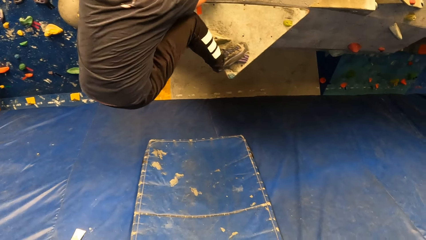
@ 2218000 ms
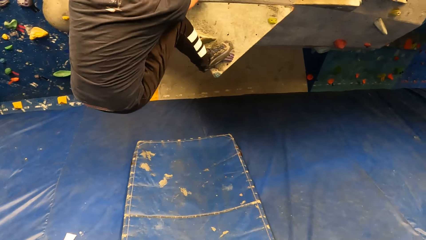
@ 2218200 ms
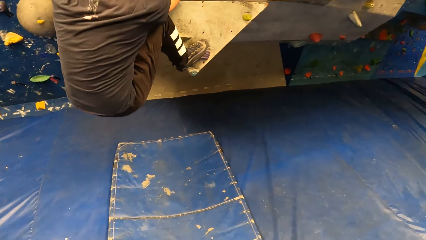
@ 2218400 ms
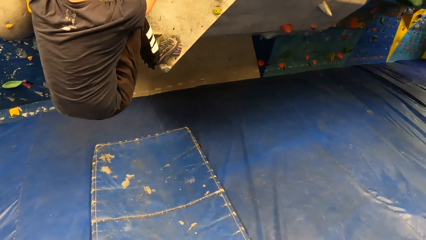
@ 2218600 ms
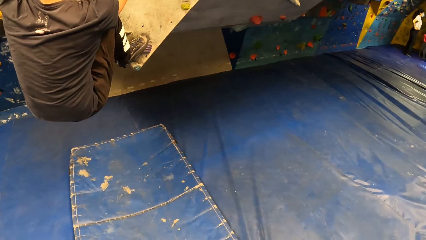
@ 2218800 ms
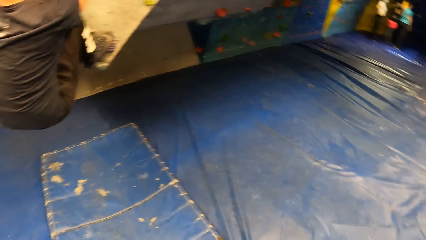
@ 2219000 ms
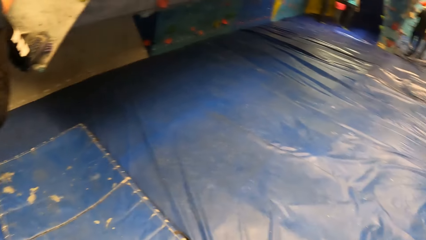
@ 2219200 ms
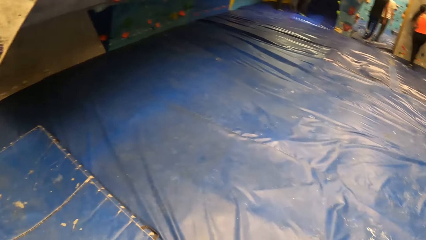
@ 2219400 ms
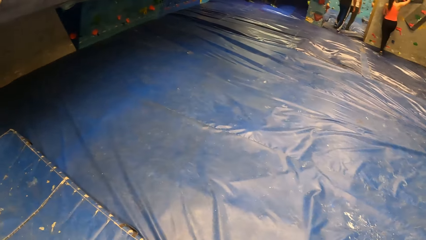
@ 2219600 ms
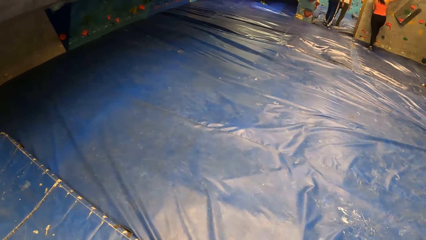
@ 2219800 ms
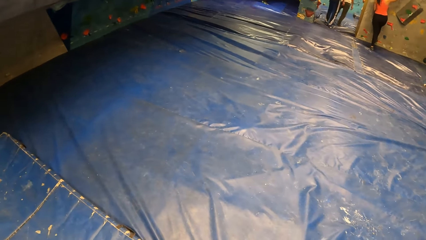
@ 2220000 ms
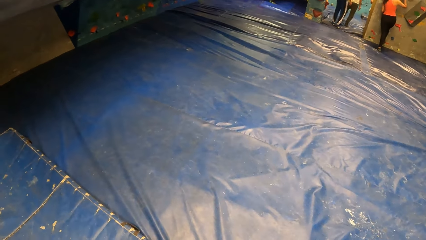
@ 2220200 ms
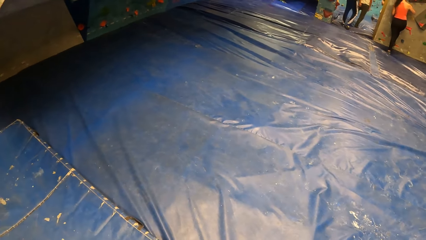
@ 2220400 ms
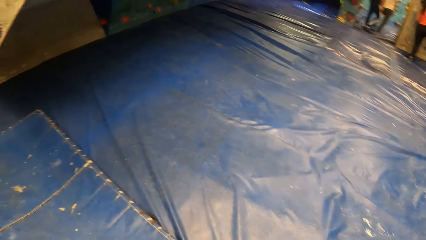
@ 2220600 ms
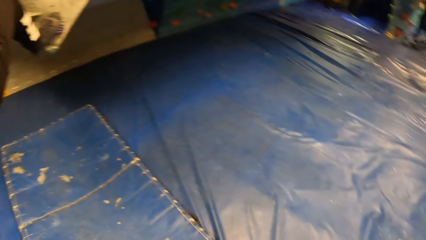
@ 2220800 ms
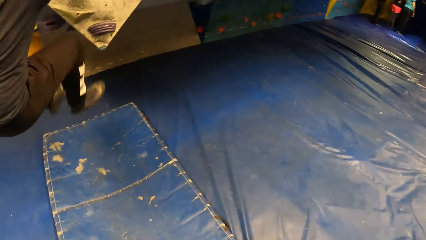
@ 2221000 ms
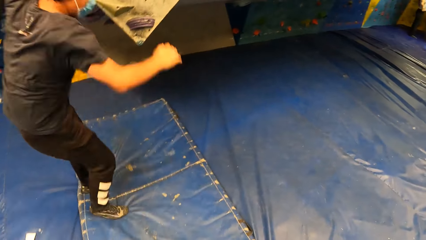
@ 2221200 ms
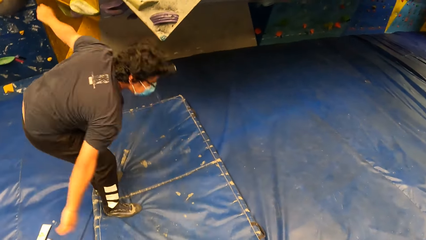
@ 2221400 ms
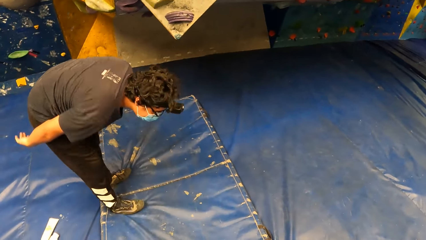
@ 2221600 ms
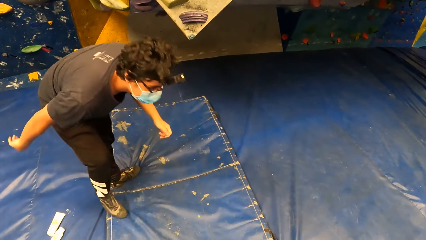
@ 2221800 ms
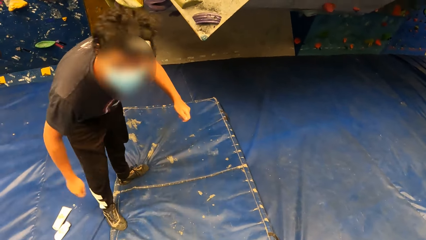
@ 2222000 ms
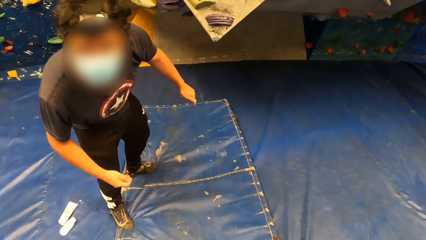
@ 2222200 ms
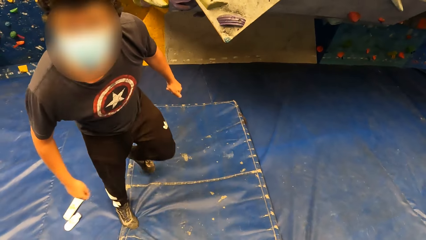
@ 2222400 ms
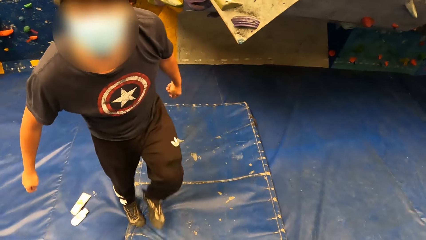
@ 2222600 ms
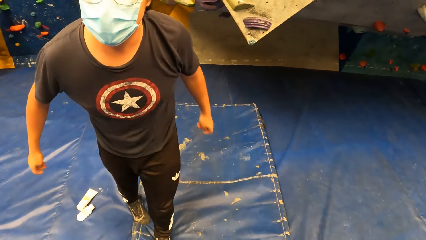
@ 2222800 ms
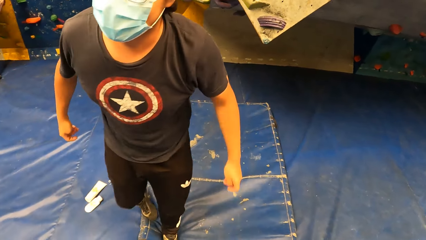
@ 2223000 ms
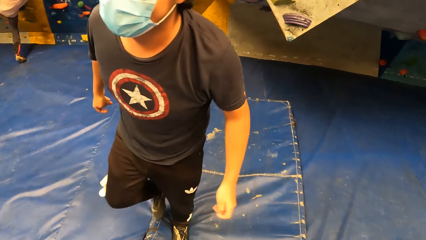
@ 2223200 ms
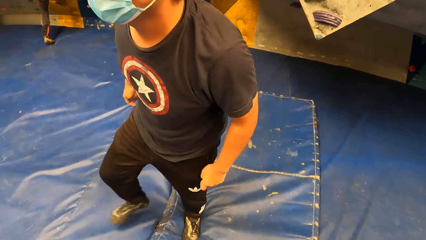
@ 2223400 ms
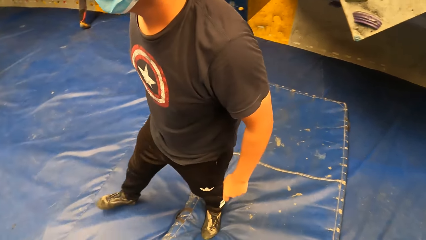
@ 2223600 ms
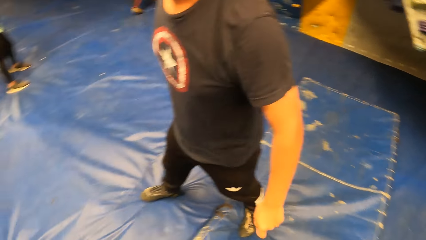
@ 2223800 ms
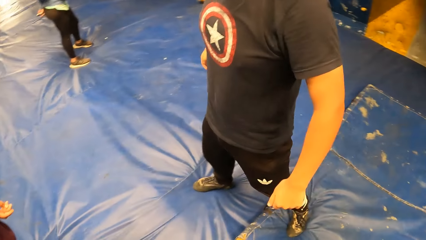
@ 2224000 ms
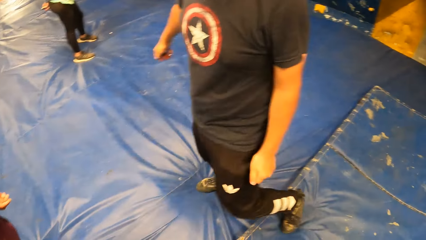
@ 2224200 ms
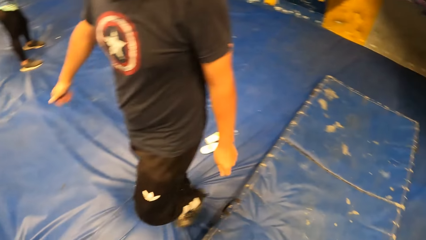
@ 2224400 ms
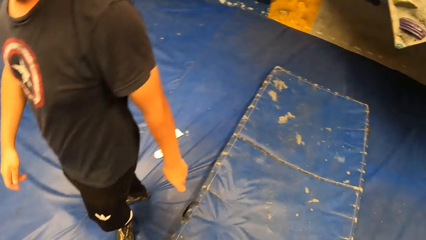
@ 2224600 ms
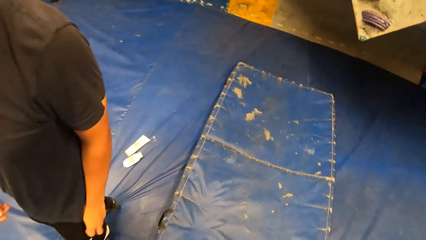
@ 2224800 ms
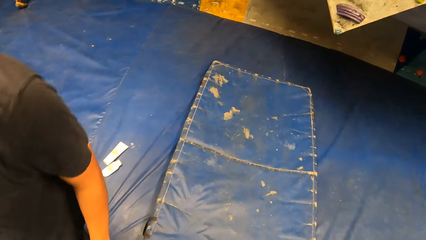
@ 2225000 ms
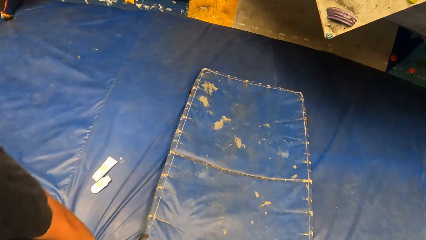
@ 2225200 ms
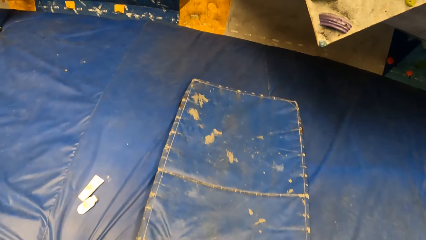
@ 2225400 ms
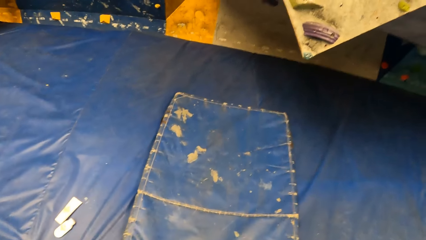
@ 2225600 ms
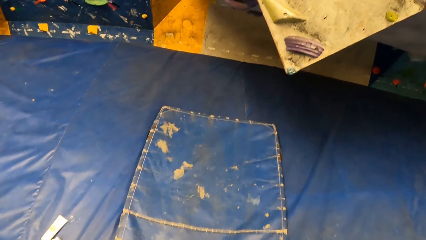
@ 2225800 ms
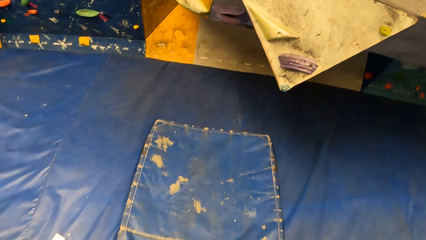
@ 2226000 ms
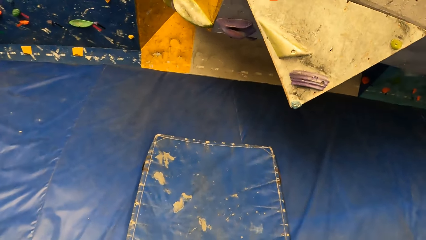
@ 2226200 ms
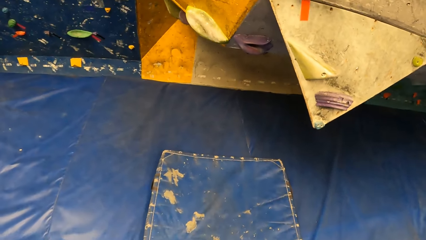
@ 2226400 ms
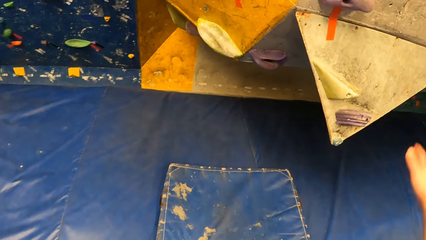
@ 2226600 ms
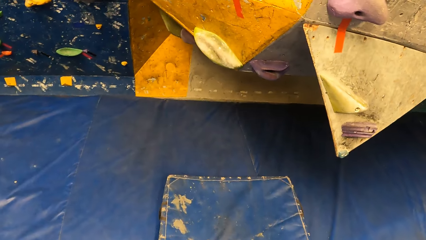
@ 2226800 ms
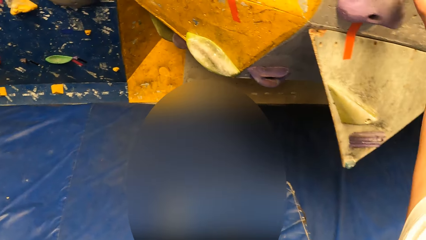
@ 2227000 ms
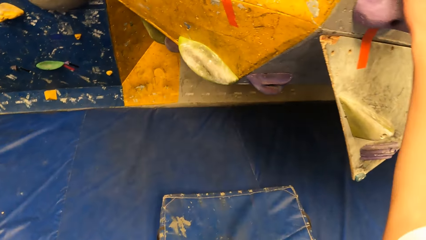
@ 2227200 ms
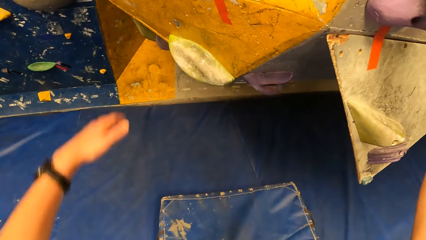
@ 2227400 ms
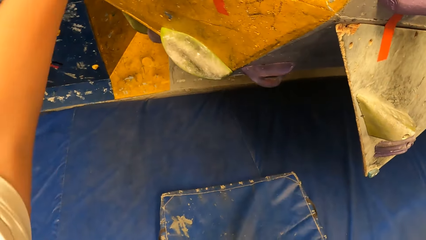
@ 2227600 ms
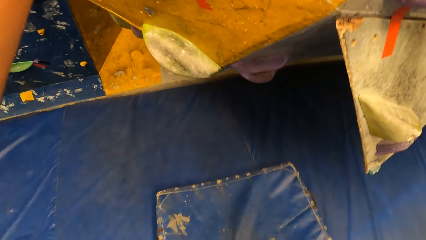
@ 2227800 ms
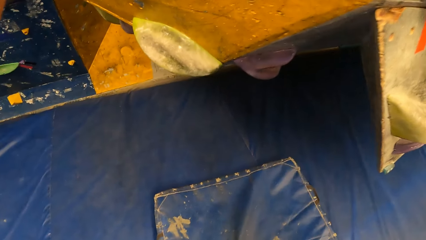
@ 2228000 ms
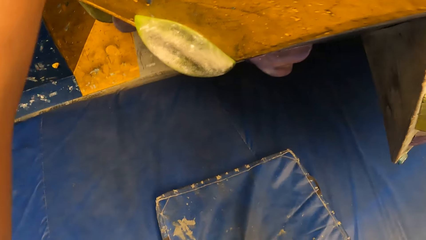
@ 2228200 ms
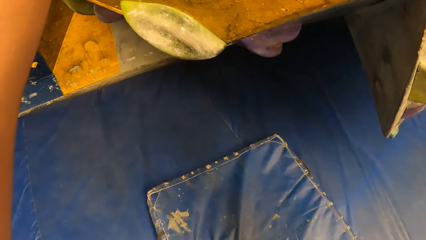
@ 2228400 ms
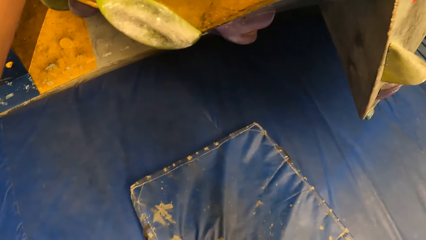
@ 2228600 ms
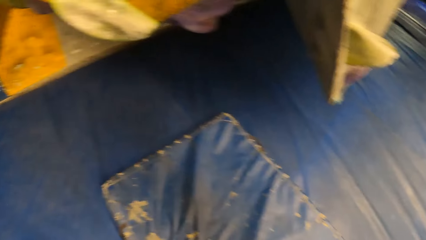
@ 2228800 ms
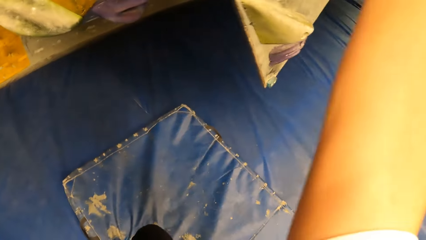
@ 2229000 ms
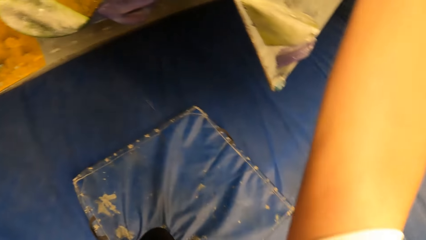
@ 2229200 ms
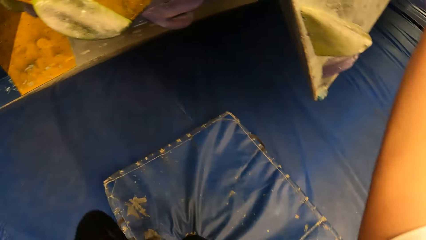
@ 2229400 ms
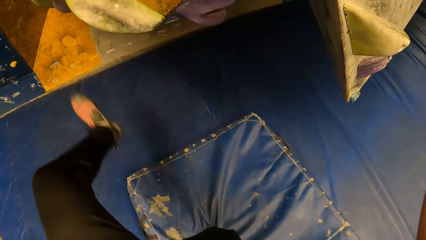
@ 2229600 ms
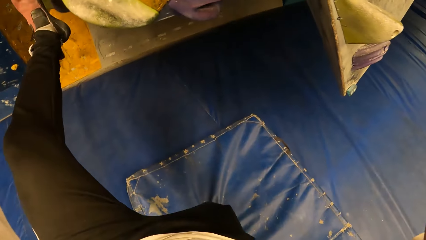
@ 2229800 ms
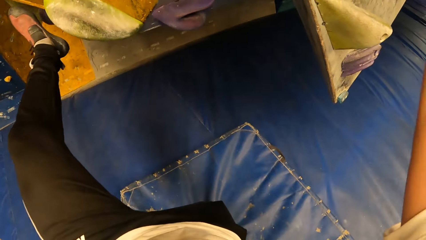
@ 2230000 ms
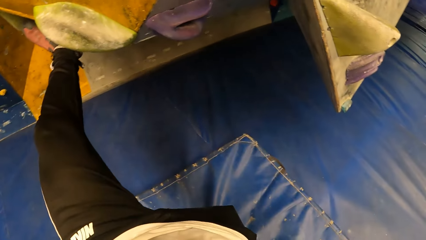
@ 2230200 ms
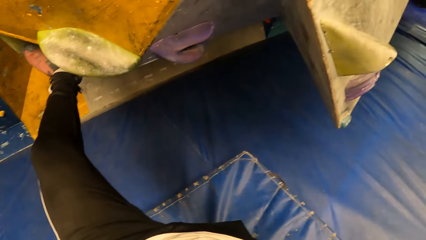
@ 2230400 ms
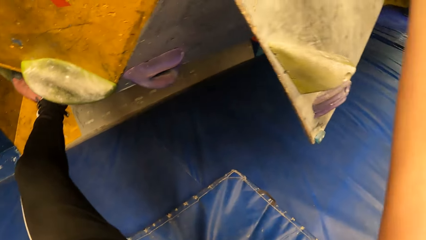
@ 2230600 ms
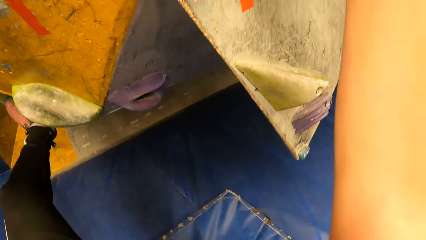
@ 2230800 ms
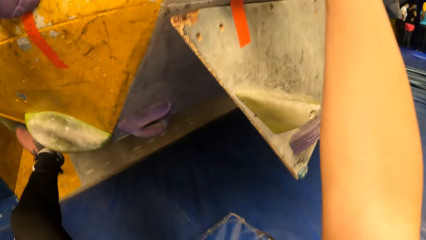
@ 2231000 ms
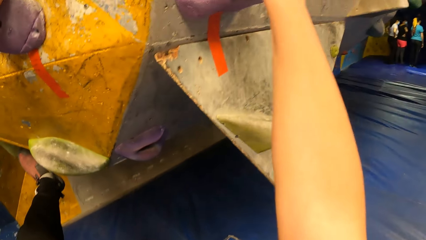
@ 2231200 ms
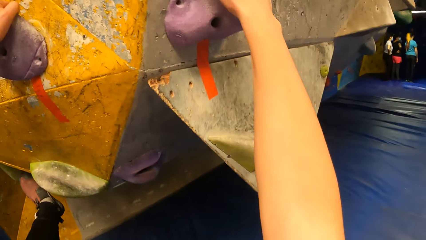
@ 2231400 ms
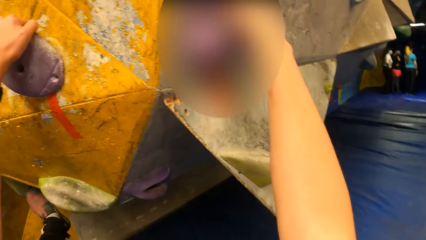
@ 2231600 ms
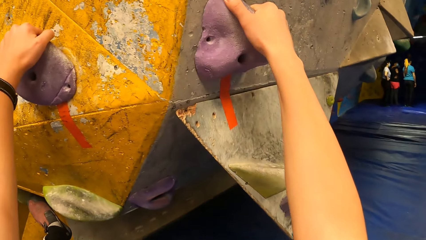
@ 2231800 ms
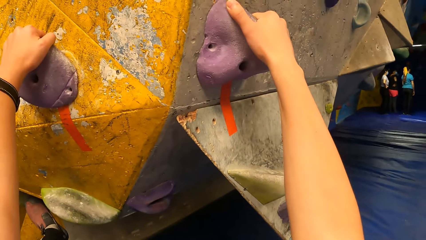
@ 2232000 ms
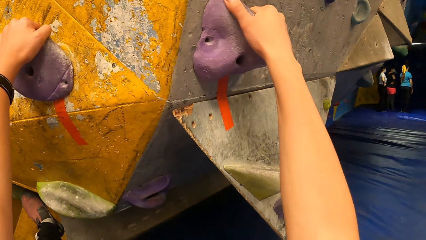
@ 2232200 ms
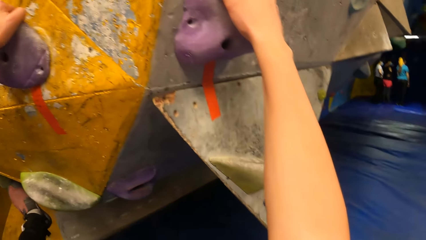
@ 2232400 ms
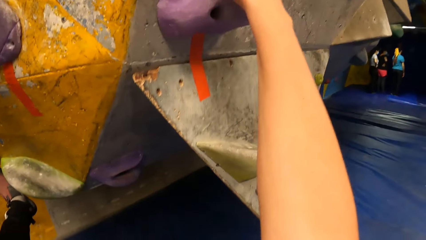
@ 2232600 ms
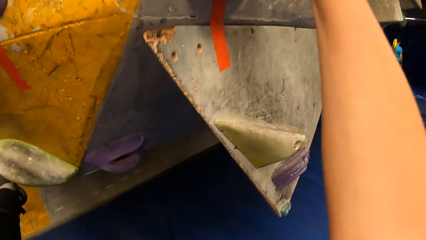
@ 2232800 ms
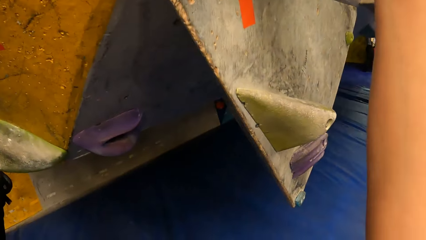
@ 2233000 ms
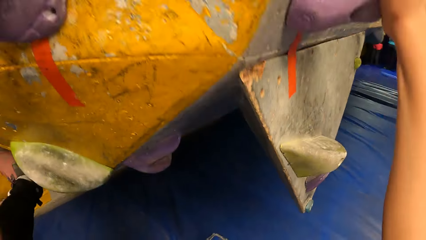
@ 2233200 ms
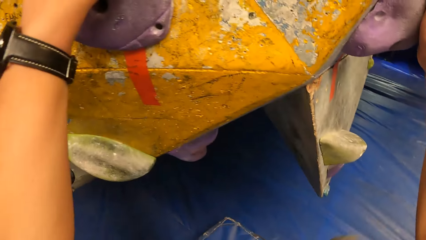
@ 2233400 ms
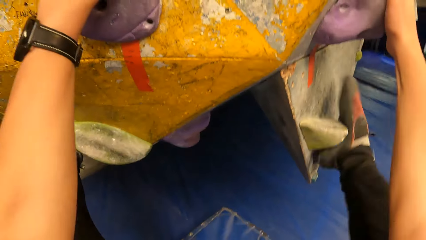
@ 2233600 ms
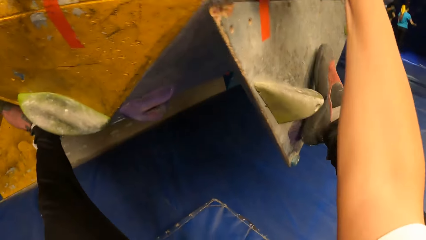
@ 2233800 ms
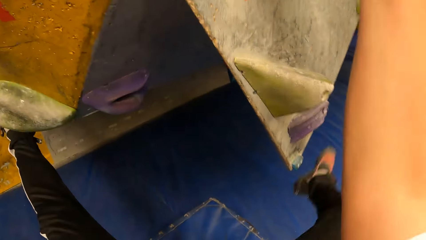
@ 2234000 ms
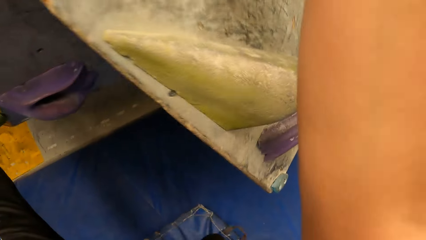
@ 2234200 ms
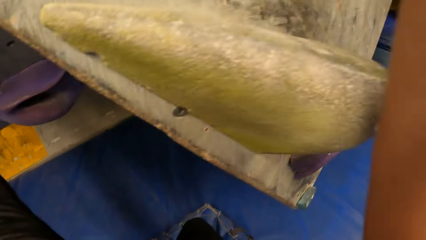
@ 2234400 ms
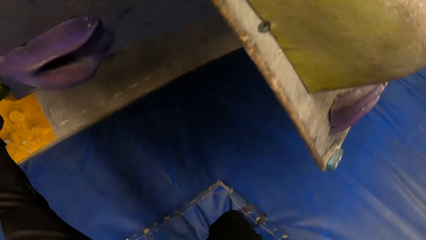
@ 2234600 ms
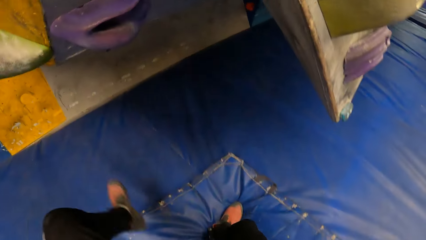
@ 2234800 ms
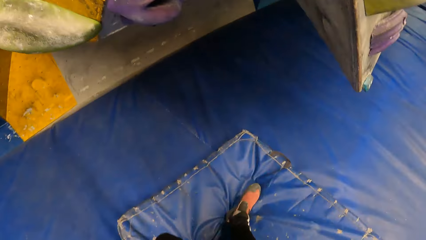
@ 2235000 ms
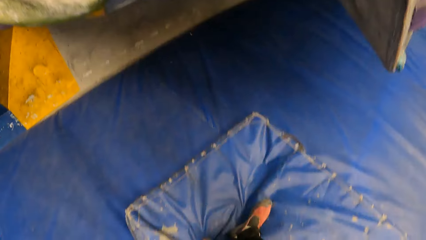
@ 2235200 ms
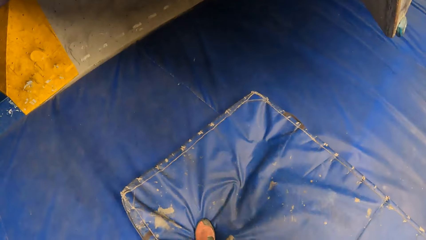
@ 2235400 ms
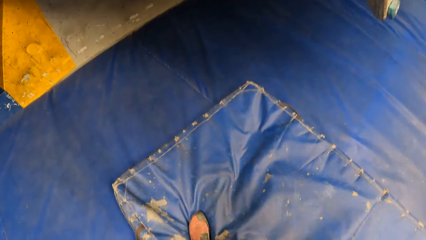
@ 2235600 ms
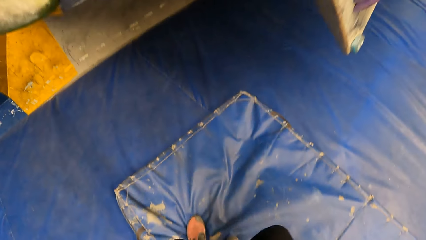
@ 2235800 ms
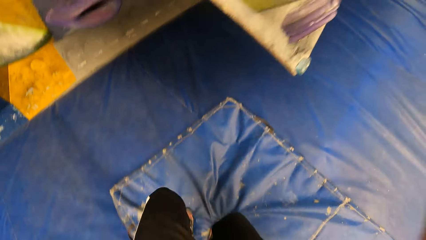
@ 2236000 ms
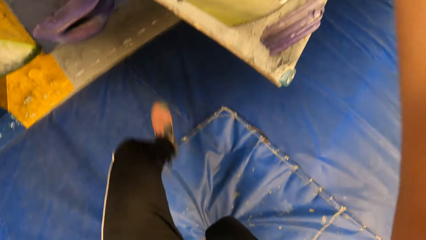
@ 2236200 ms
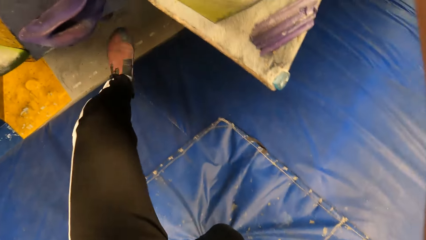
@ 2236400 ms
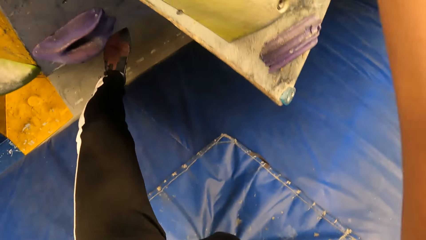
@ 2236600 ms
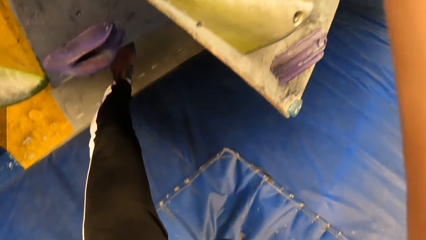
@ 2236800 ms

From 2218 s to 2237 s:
The man jumps down from the rock on the wall onto a mat. The man walks around the room. The camera wearer climbs the rocks on the wall.
